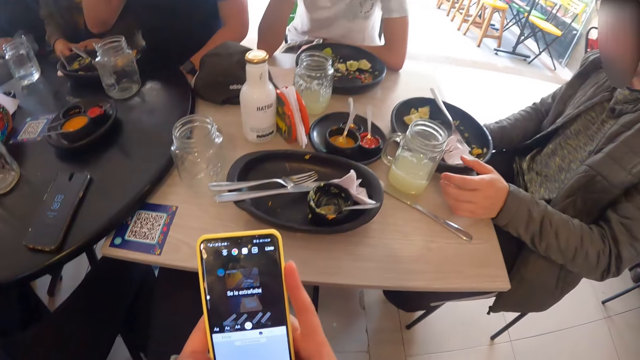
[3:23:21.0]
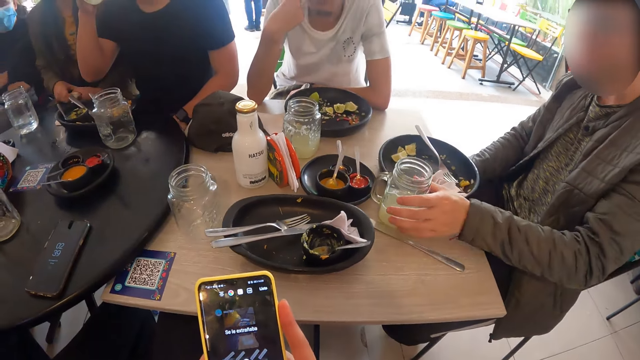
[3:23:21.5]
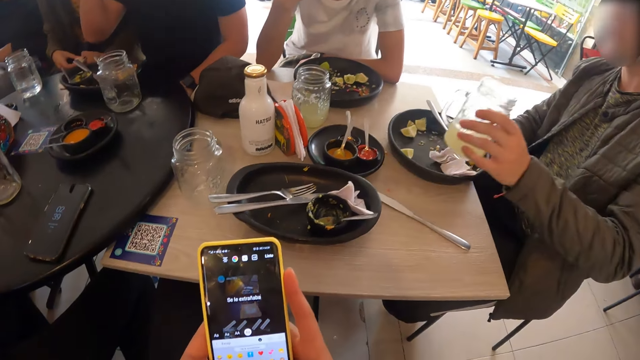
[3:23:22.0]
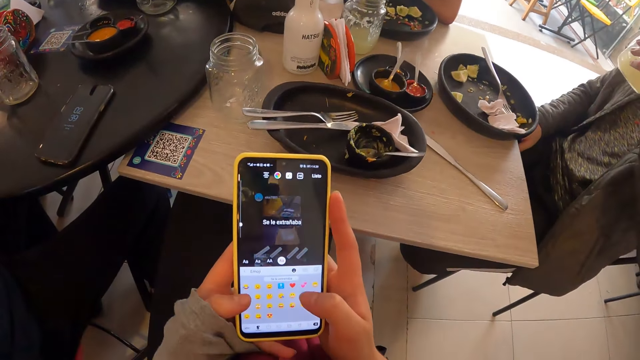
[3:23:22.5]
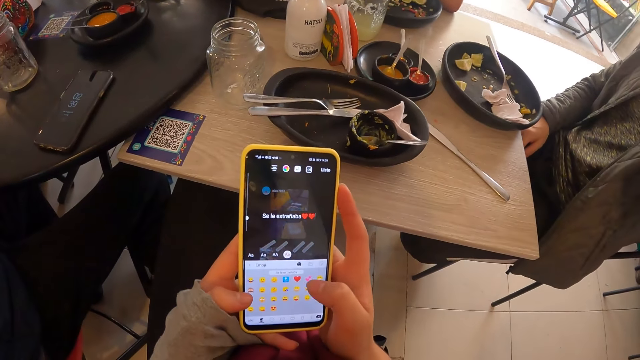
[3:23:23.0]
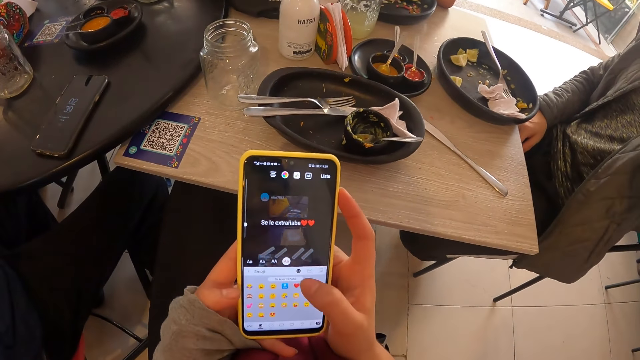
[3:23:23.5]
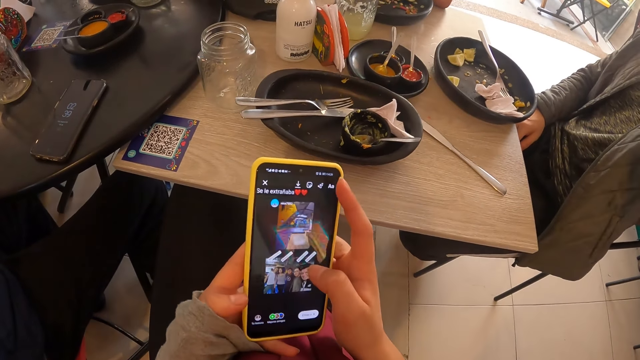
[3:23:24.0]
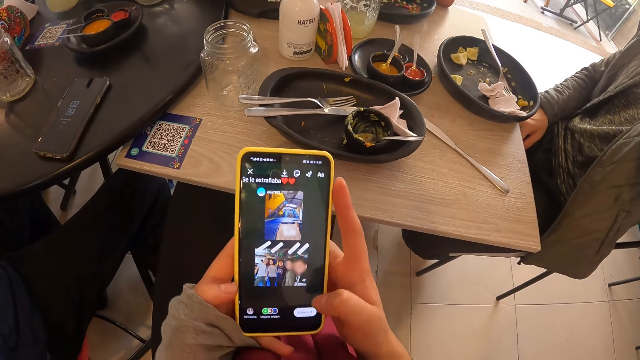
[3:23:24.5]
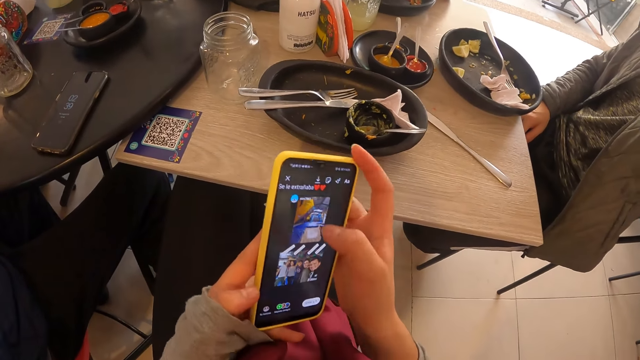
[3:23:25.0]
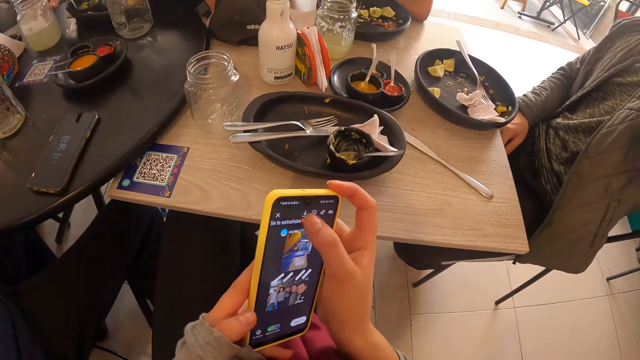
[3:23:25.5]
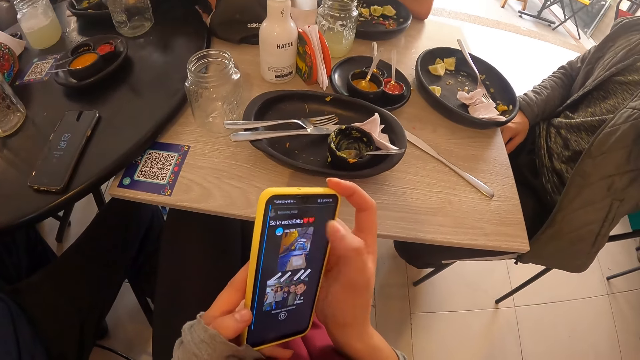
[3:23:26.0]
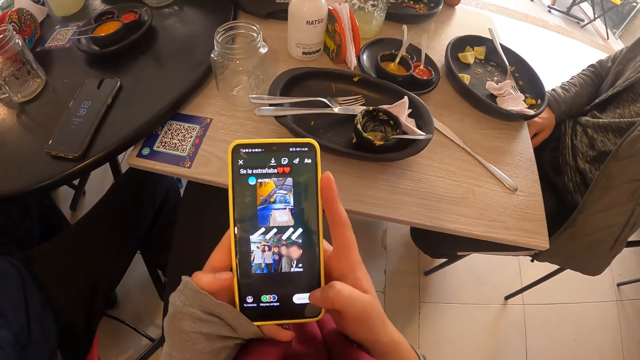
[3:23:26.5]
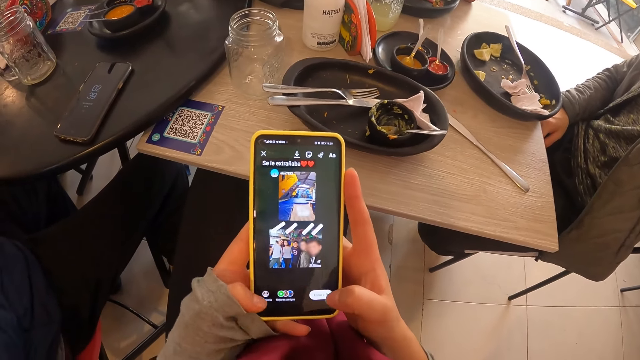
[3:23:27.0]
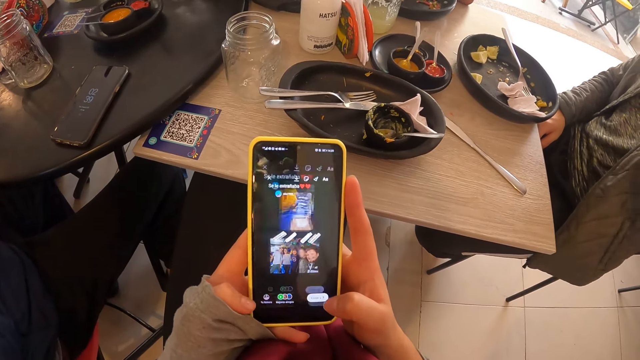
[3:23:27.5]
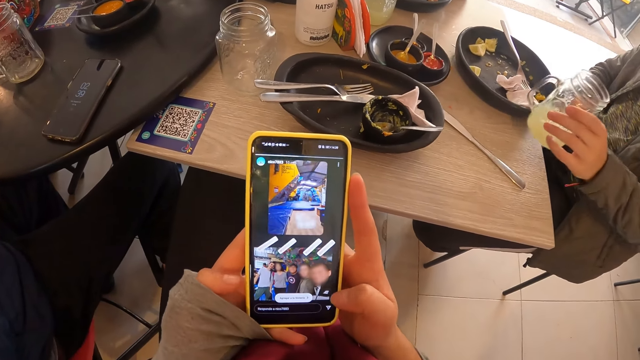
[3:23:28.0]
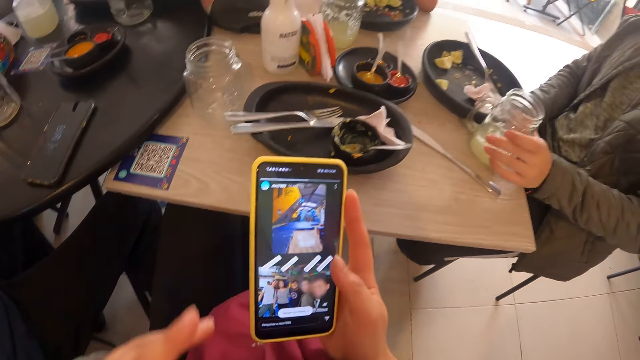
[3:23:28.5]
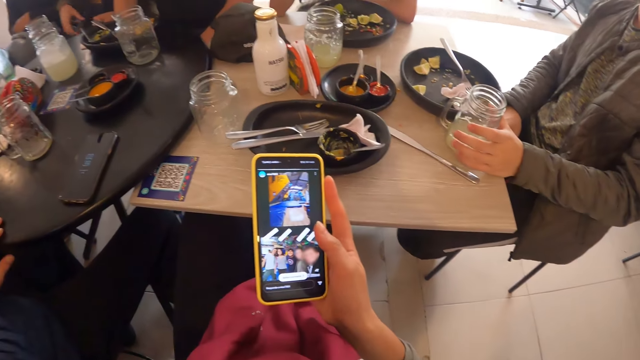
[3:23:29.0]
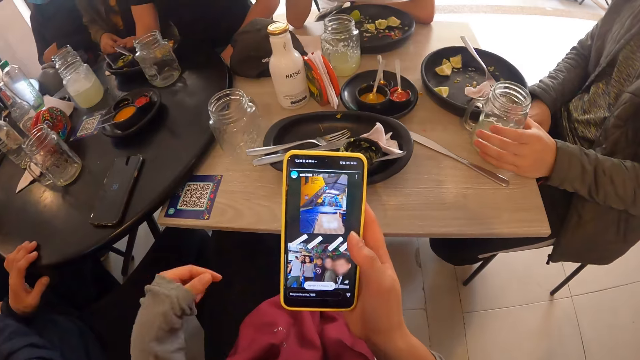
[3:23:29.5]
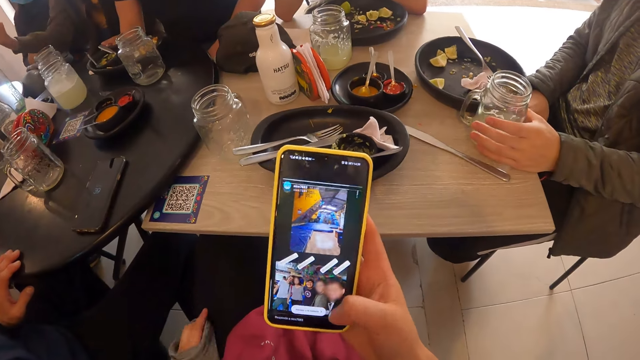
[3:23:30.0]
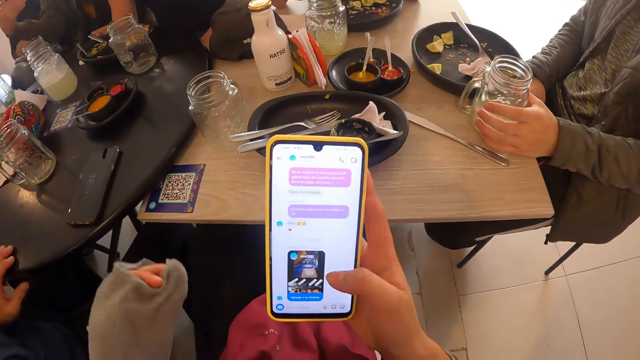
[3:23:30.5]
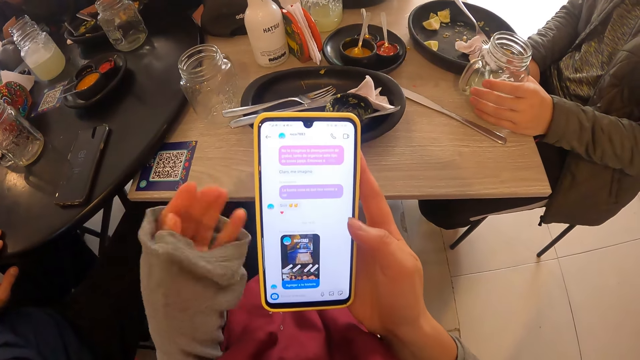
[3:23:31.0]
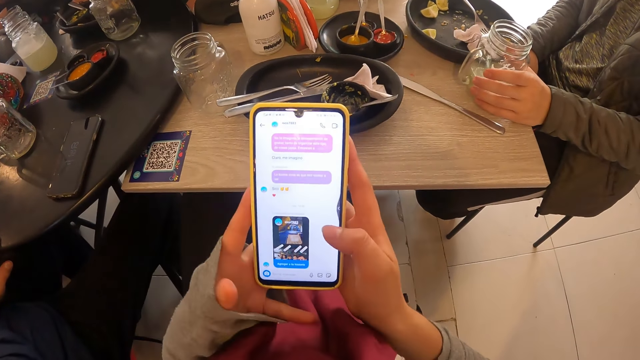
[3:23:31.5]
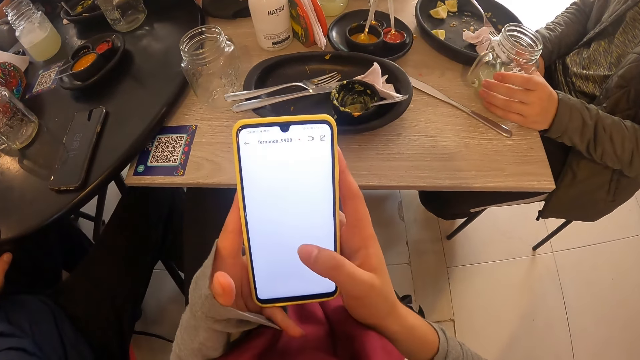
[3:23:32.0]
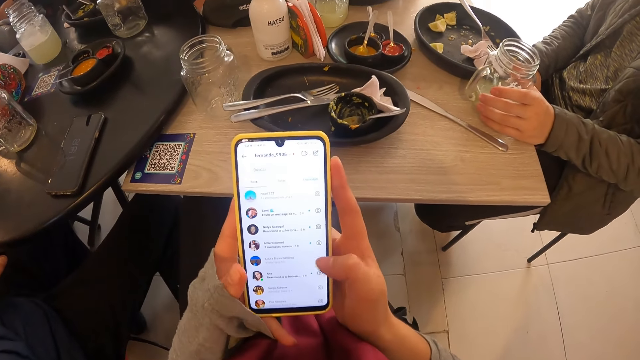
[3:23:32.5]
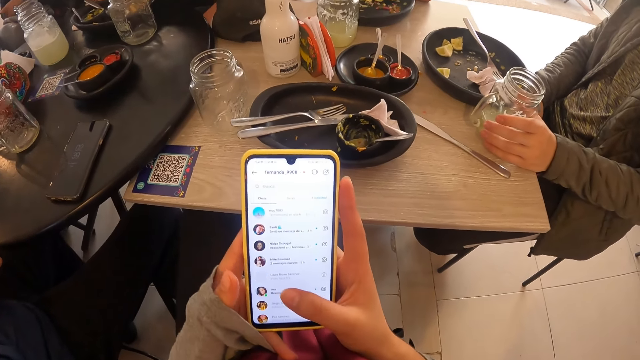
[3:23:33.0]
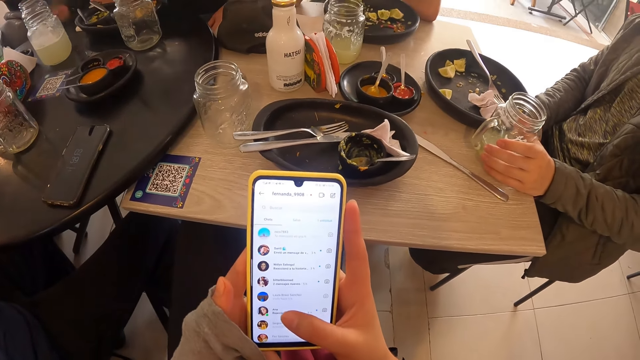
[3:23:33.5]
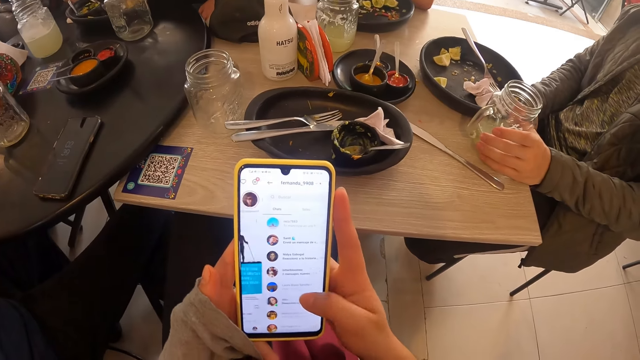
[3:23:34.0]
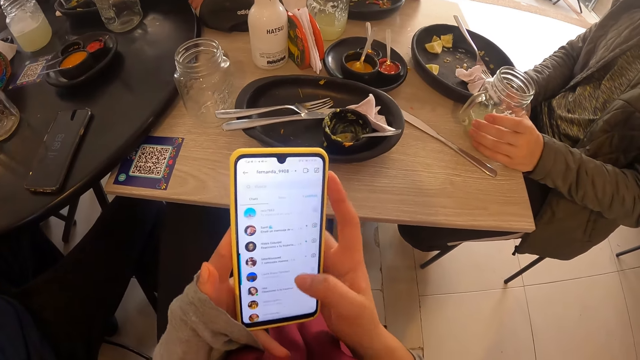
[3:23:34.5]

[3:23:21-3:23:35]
The man picks a cup from the table with his left hand. The man drinks from the cup in his left hand. The camera wearer taps on the emojis. She taps on the phone. The man drops the cup in his left hand on the table. The camera wearer adjusts the left sleeve of her top with her left hand and left lap. She pulls the sweater. She holds the phone. She taps on the phone.

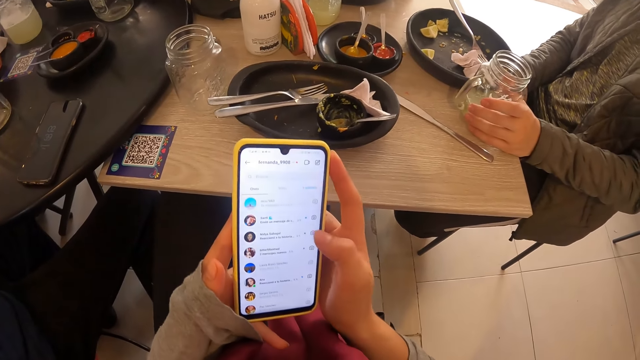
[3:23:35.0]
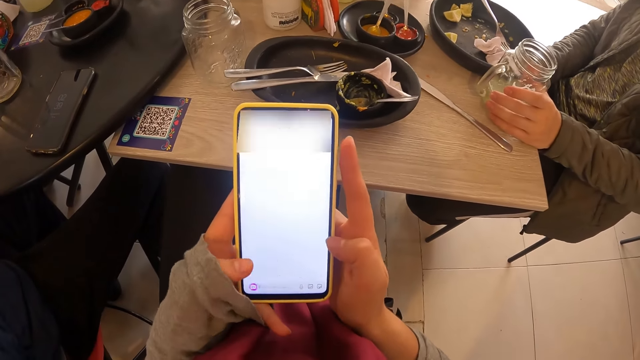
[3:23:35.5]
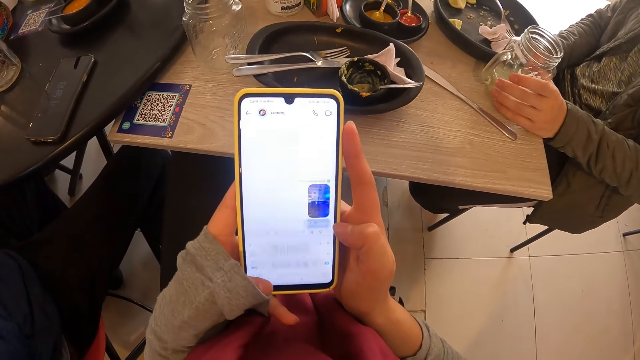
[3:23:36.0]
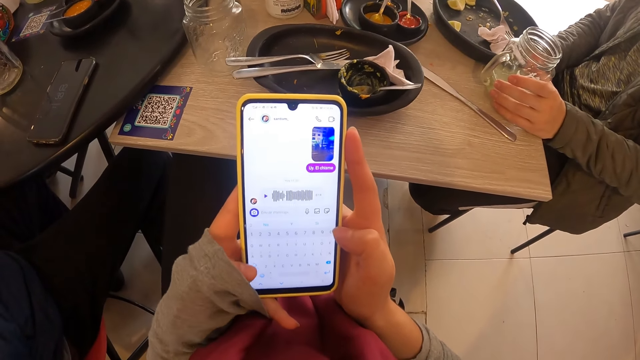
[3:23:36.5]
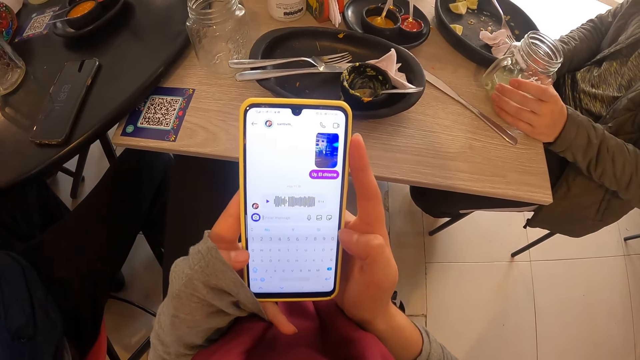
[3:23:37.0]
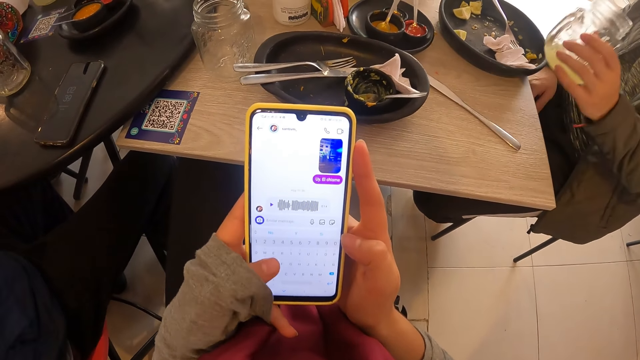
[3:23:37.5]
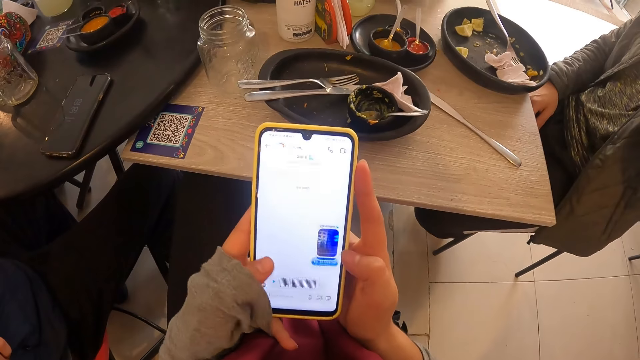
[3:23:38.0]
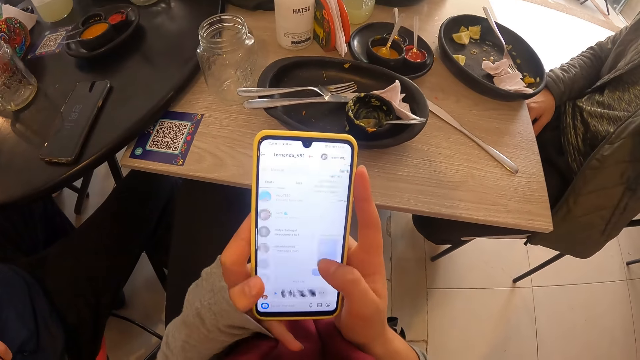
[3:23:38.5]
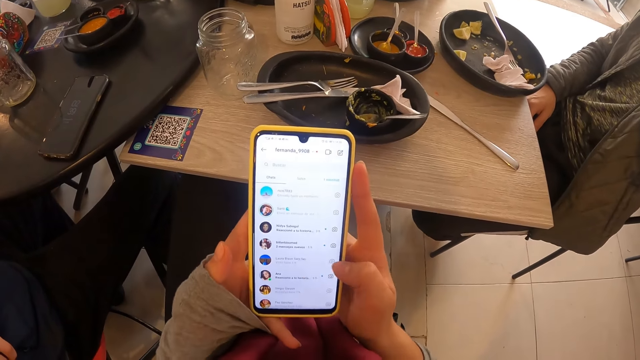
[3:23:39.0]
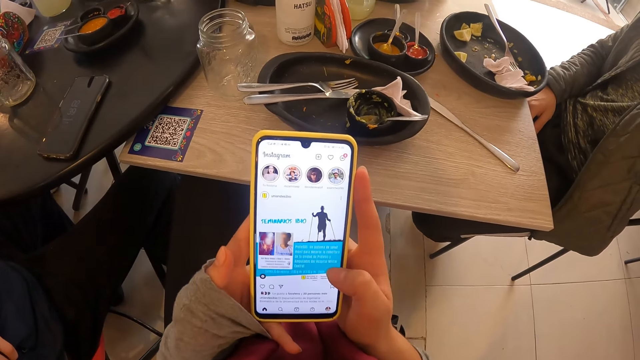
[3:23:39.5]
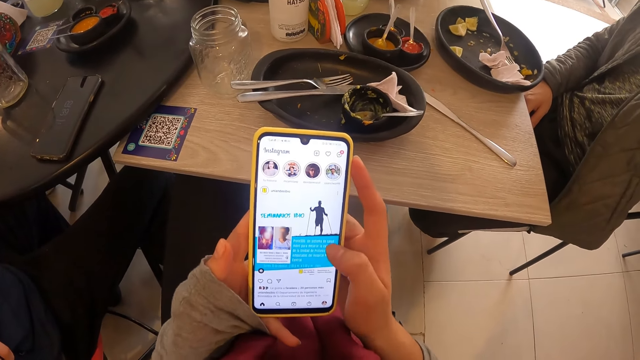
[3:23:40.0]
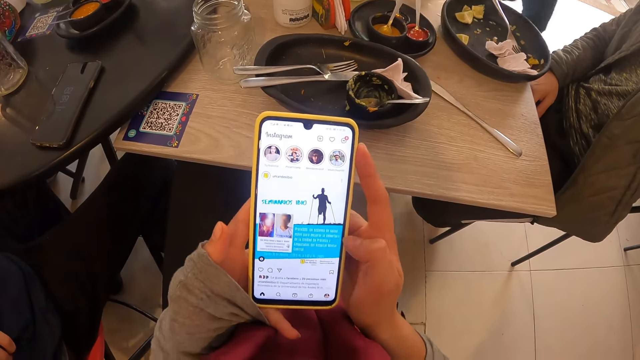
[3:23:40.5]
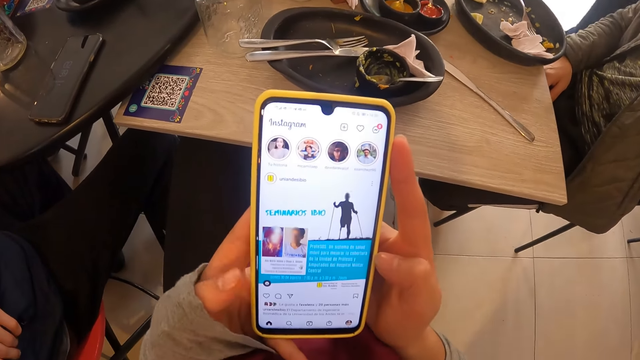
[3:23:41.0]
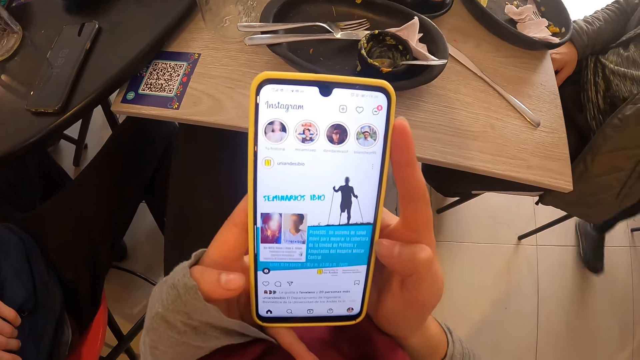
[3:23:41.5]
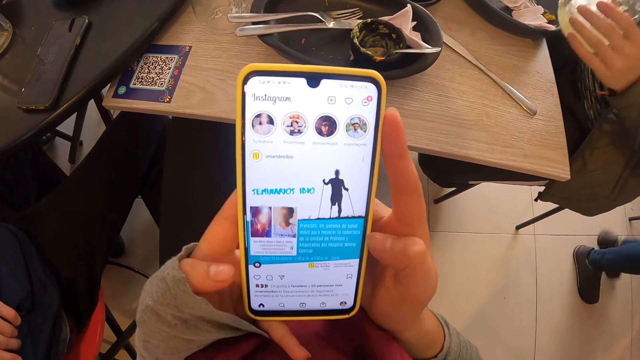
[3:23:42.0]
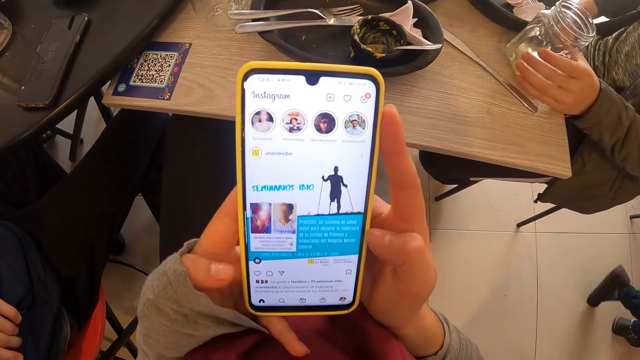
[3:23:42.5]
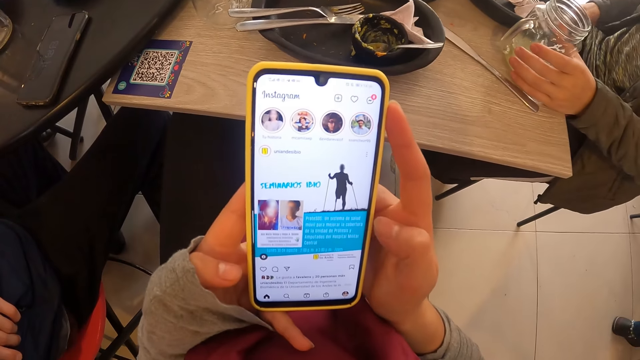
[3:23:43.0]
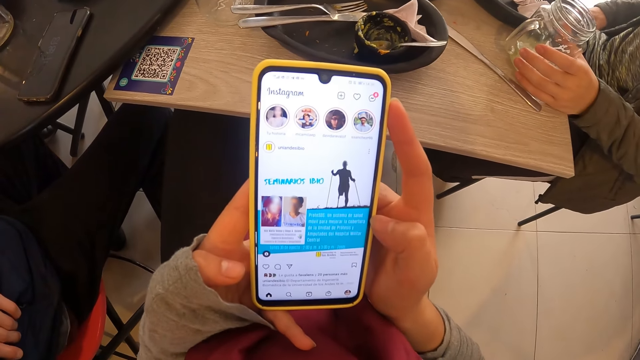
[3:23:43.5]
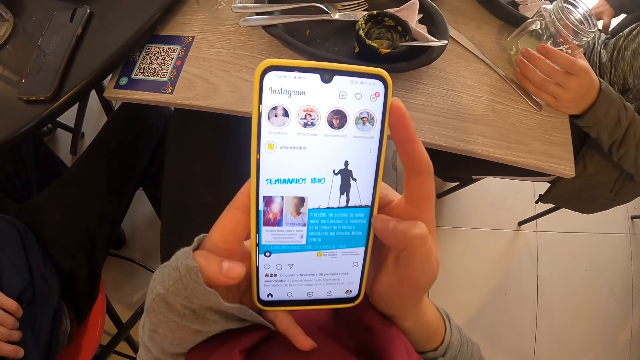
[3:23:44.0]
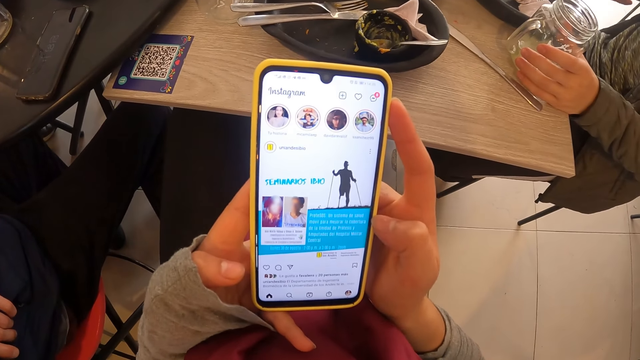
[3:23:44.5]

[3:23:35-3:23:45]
The camera wearer swipes through the phone. A man picks a cup from the table with his left hand. The man drinks from the cup in his left hand. The man drops the cup in his left hand on the table. The man pulls out a phone from his trouser pocket with his right hand.
